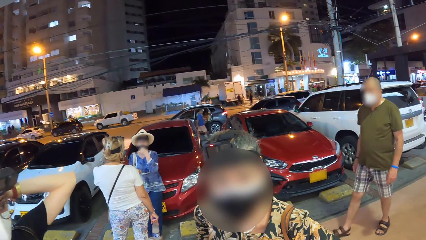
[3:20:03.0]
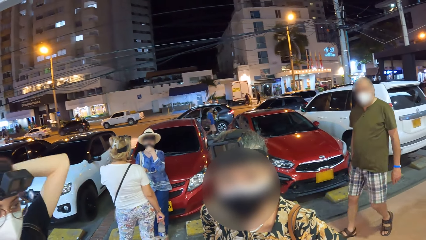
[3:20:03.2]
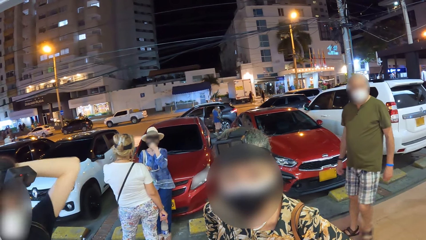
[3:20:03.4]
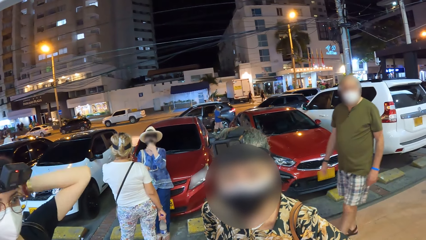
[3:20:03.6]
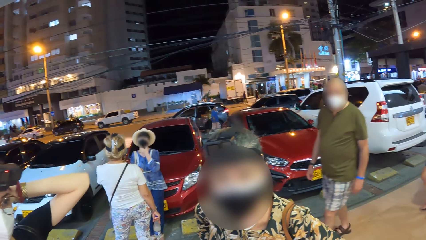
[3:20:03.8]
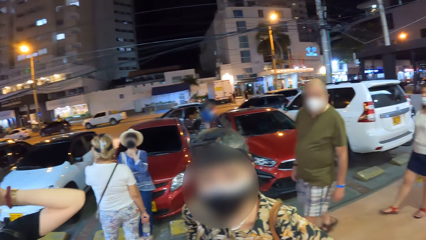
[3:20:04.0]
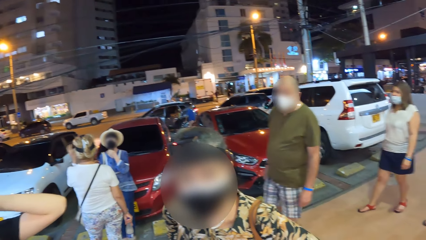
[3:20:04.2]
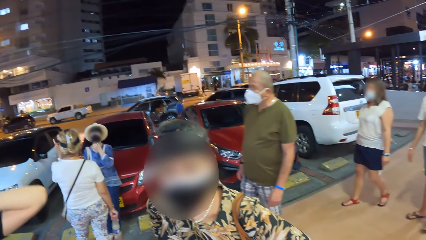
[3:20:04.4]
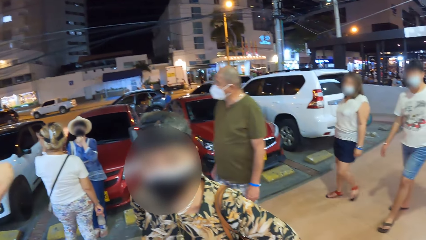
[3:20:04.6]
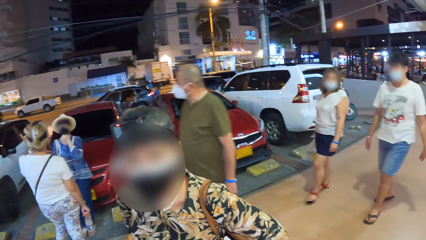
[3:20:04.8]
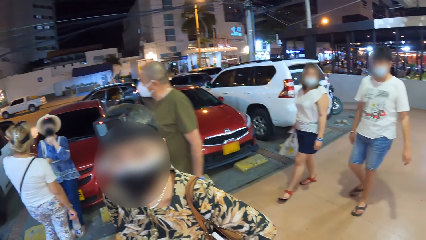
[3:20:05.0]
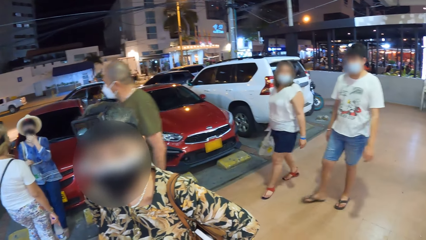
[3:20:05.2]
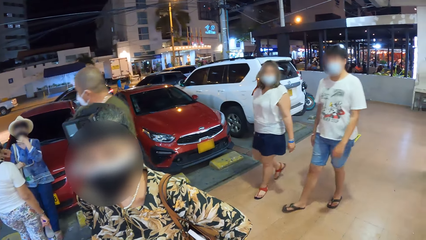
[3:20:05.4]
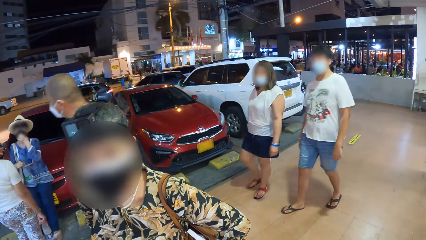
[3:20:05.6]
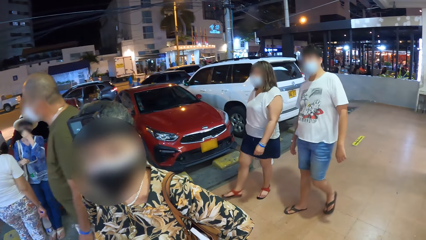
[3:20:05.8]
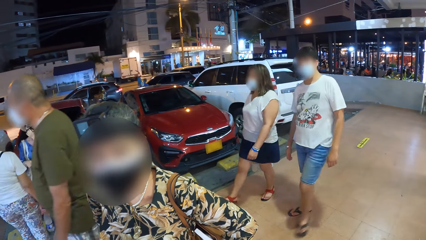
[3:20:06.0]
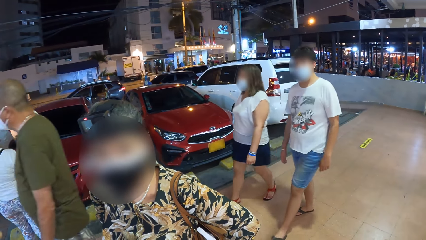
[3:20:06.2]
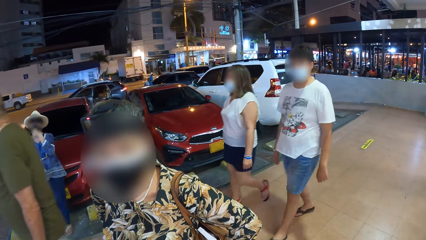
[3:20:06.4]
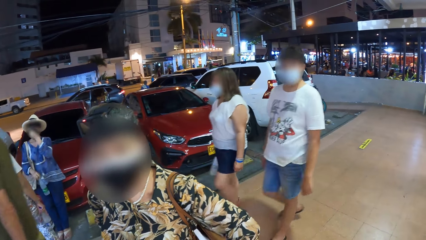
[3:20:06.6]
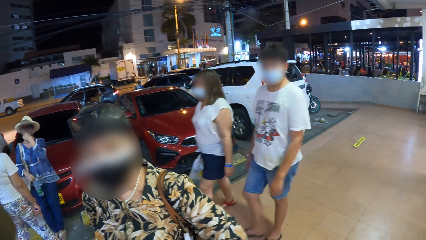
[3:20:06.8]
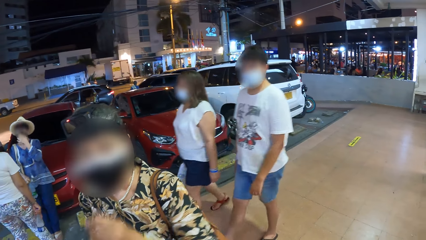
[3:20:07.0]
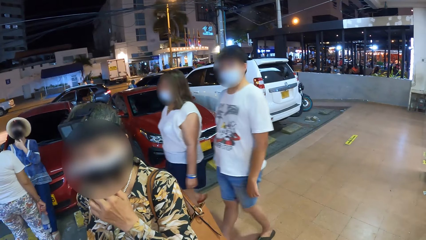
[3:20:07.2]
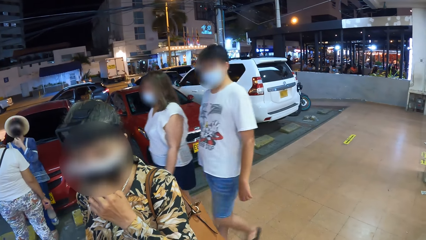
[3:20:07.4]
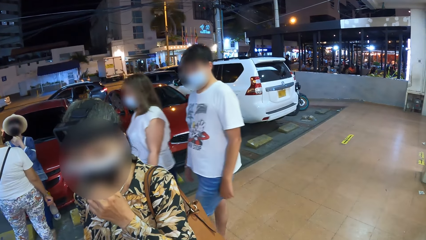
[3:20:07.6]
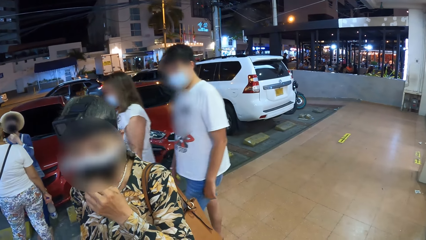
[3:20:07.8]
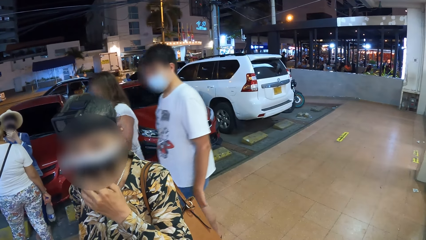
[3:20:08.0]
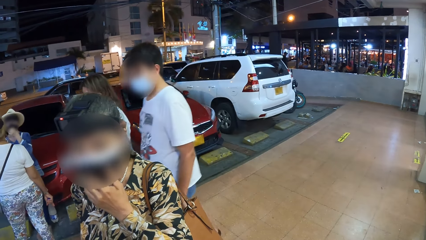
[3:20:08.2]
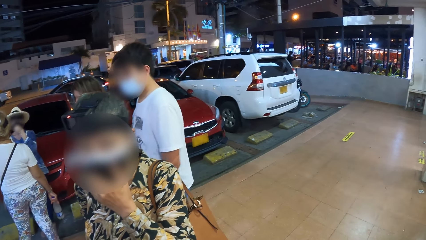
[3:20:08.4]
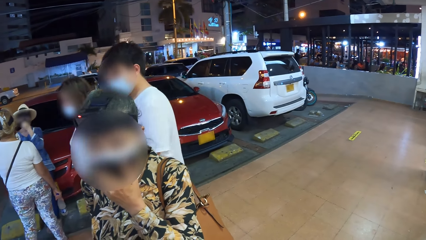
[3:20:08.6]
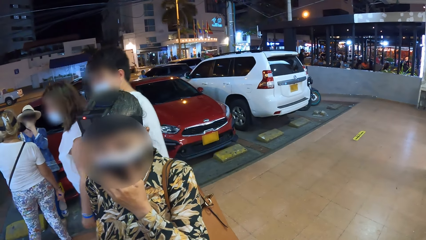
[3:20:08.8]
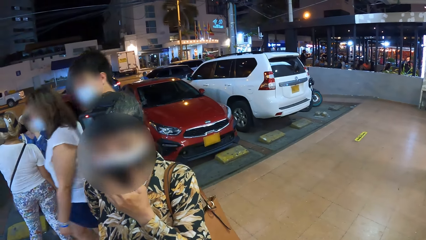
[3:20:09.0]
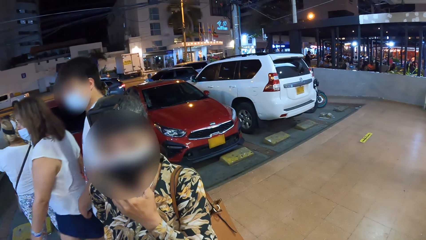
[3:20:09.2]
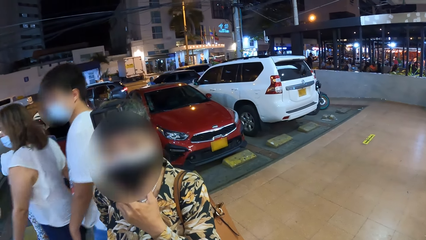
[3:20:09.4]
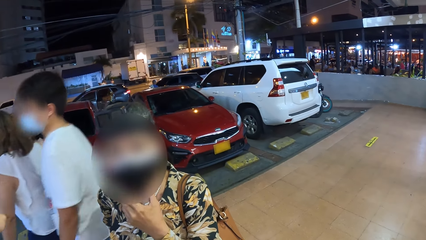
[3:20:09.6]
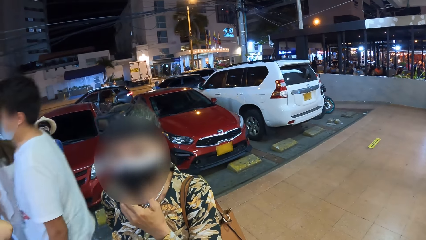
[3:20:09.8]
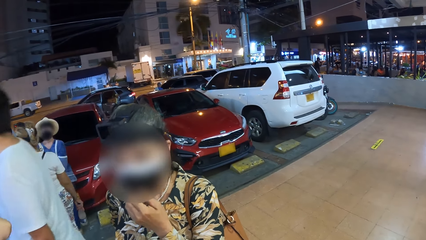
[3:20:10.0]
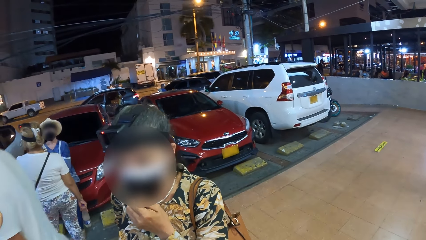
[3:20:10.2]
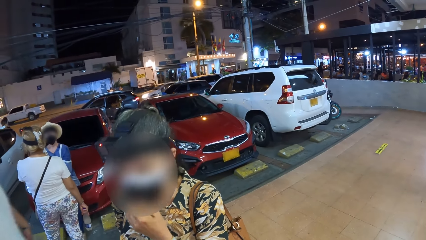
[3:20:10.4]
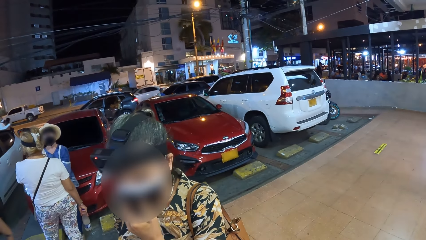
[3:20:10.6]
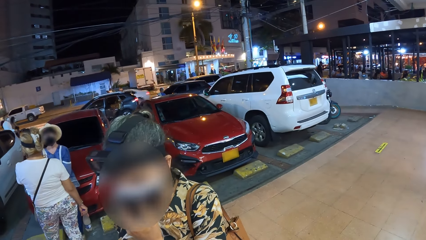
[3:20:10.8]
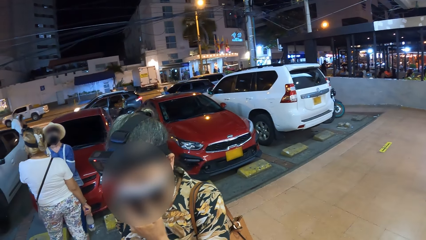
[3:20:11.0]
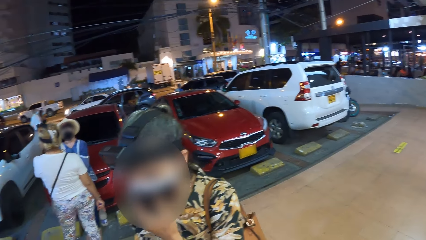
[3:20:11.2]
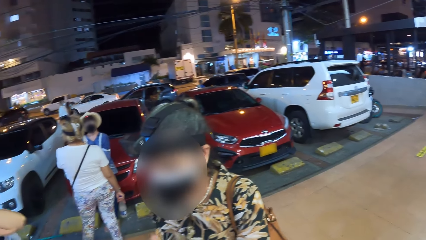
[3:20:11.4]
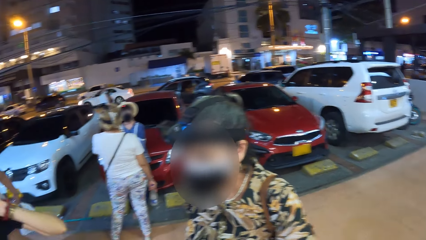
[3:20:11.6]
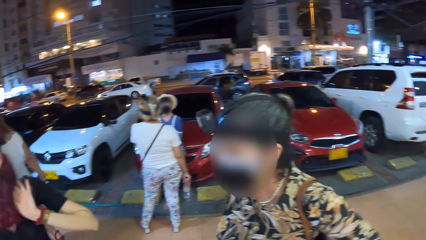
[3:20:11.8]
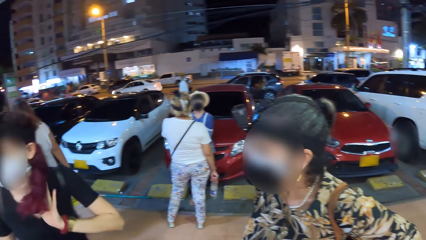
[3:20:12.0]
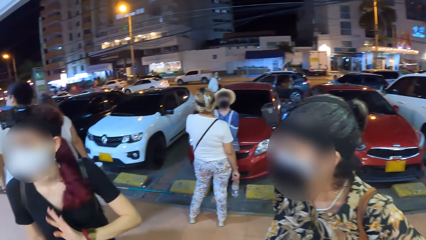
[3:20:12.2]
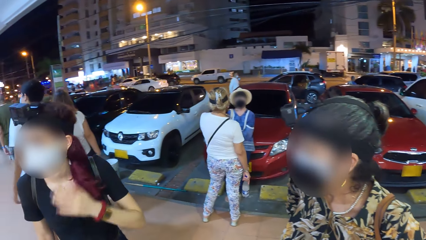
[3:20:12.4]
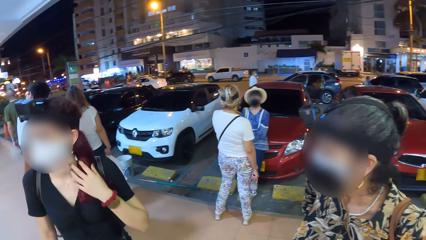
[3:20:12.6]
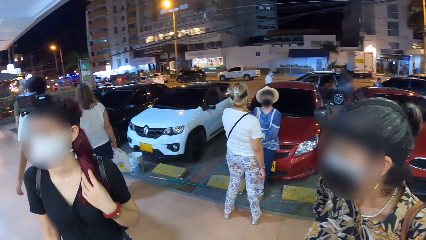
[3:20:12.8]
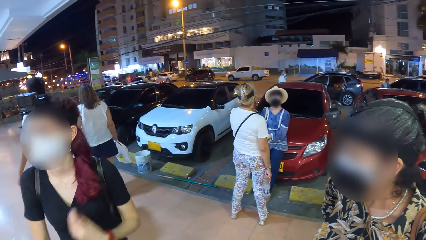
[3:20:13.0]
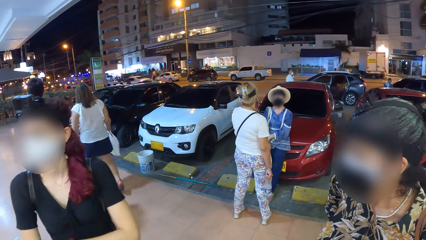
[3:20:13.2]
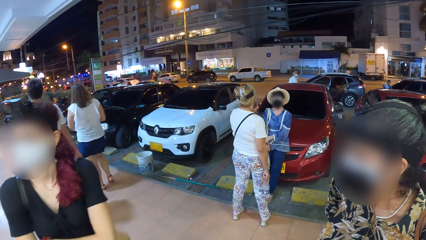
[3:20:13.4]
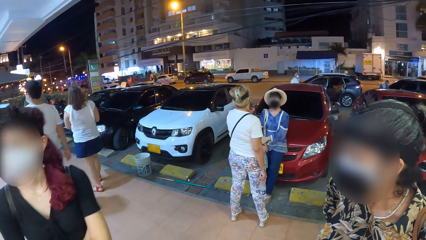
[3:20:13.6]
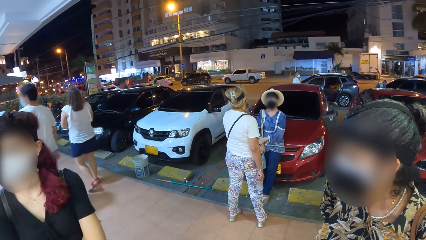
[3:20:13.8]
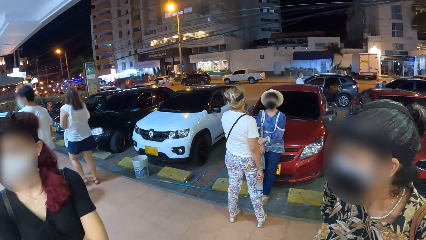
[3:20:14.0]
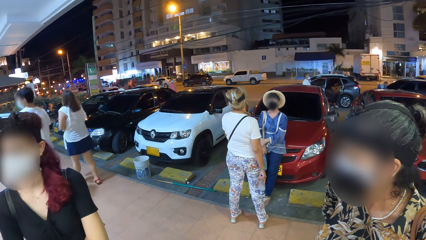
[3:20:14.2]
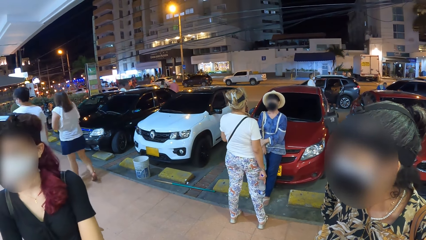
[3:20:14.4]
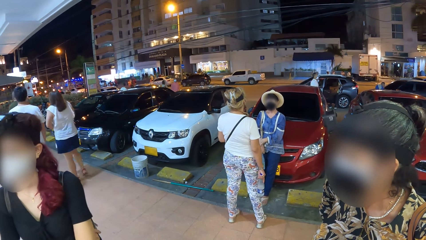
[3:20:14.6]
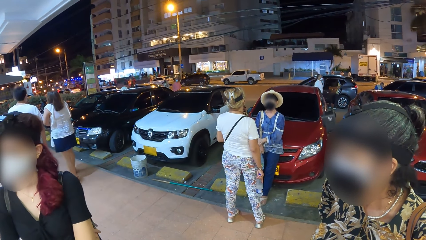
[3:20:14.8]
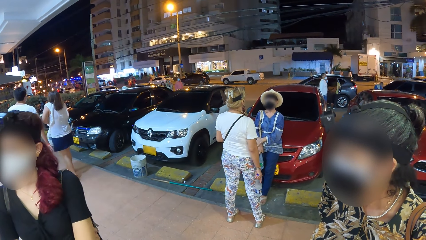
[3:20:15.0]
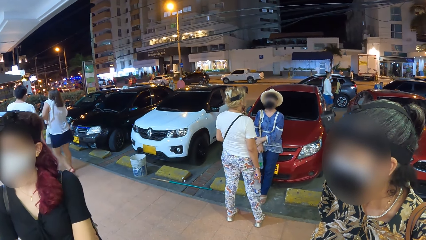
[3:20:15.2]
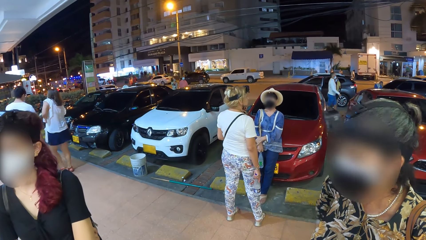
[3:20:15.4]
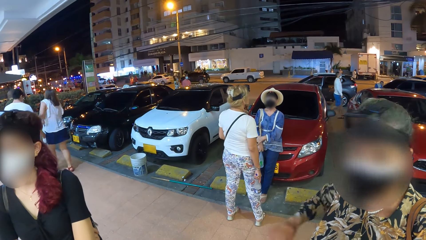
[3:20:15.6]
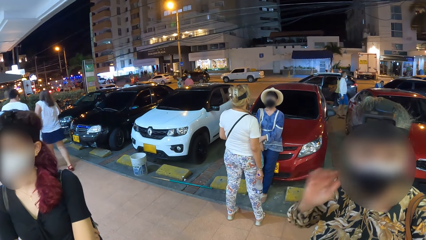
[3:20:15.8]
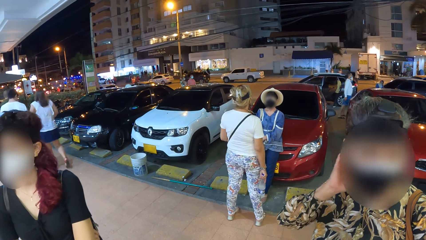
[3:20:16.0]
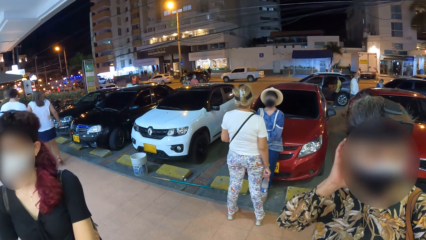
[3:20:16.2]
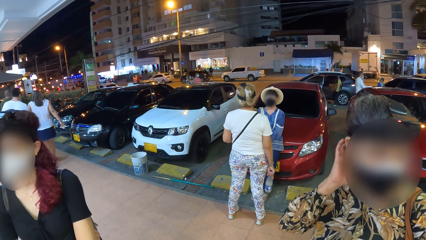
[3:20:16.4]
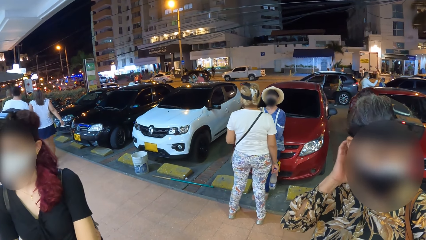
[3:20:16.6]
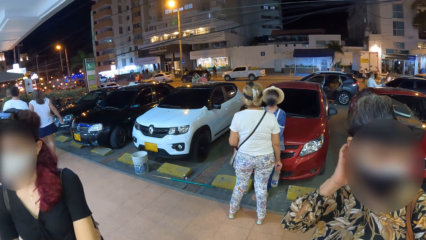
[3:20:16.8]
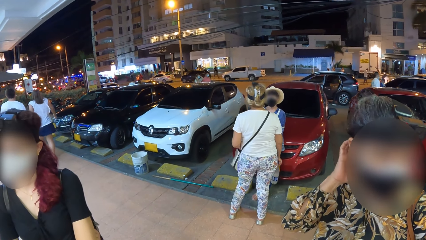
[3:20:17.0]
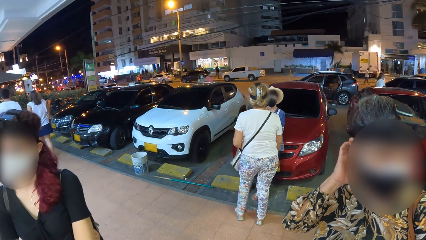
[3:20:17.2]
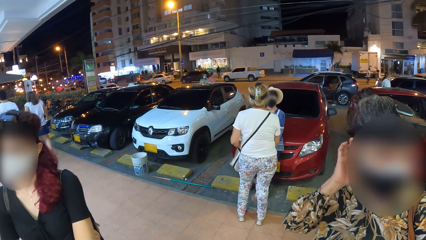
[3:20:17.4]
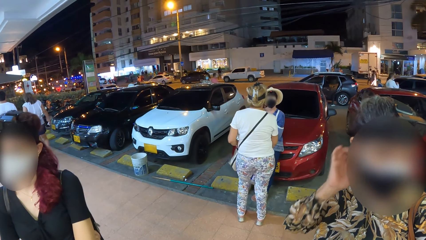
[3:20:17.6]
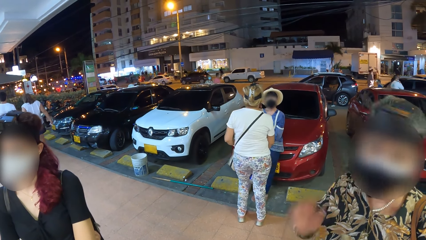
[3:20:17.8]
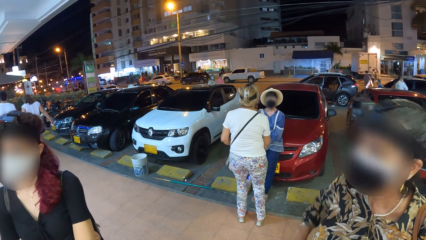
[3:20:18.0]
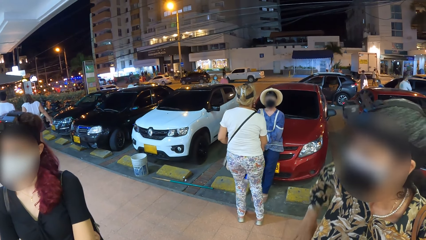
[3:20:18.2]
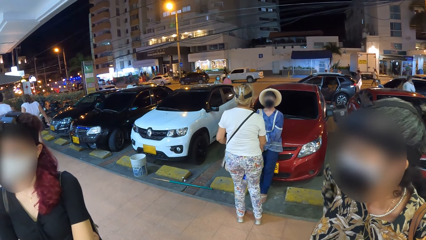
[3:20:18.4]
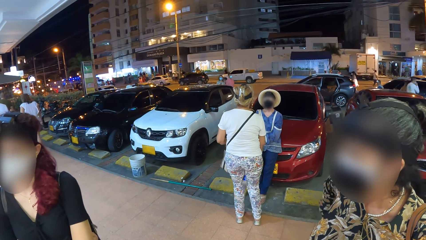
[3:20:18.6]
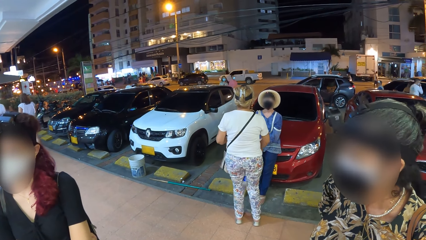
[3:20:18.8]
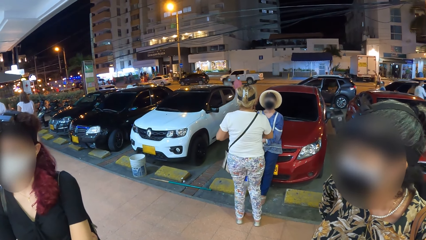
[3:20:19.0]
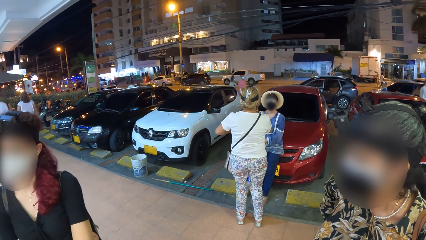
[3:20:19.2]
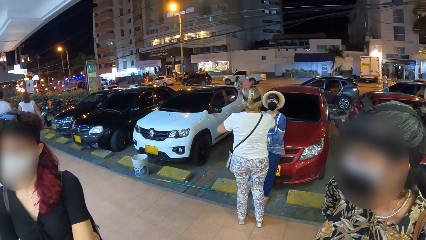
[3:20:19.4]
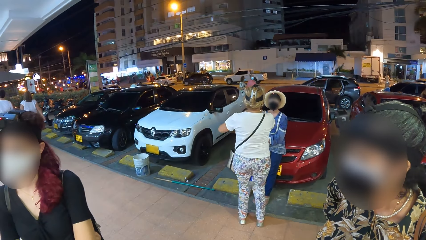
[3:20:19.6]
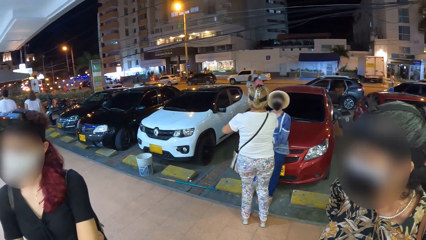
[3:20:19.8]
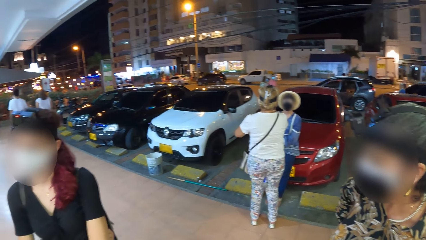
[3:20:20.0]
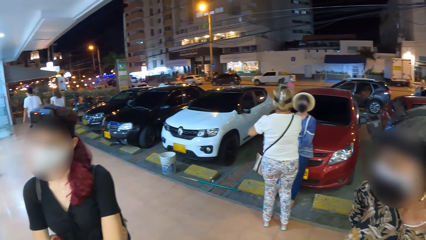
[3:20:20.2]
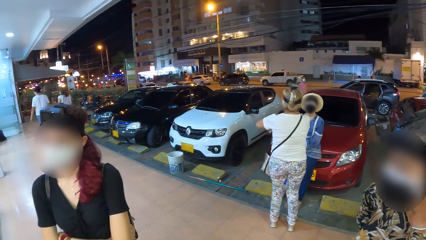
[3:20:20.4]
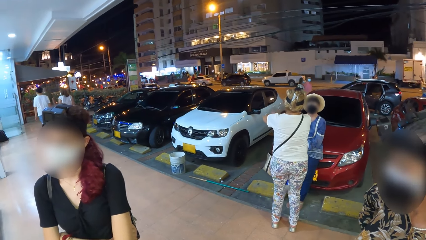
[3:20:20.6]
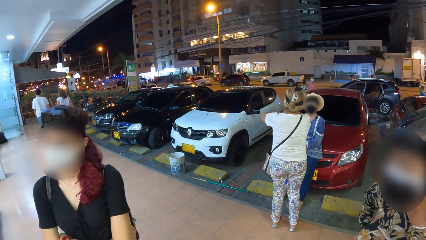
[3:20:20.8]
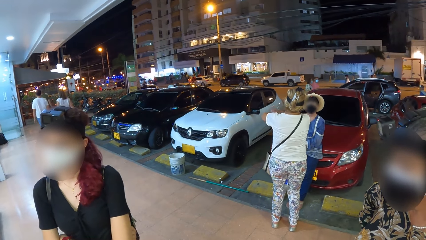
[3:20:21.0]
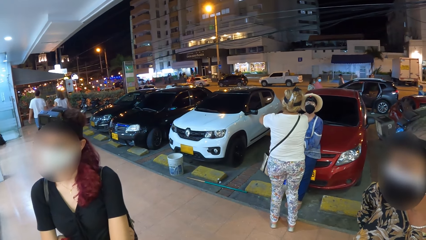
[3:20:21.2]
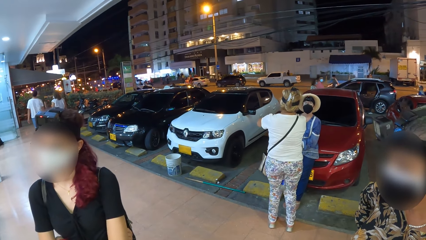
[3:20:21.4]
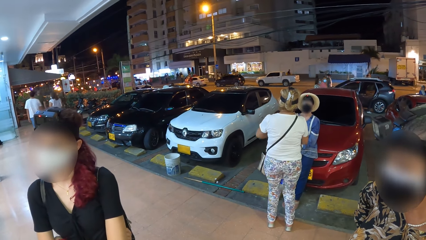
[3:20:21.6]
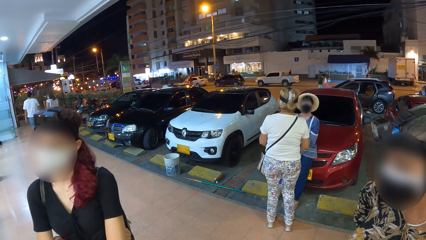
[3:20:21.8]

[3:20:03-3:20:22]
A woman holds the bottle of water with her right hand. Another woman holds a plastic bag with her right hand. A man walks past the camera wearer. A third woman adjusts her nose mask with her left hand. Another man and the second woman walk past the camera wearer. A fourth woman touches her hair with her left hand. The third woman touches her head with her right hand.
